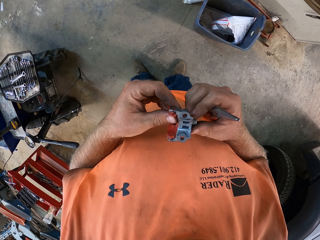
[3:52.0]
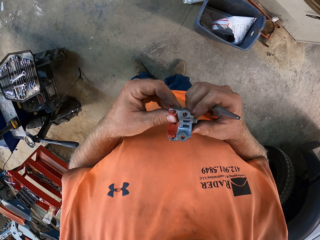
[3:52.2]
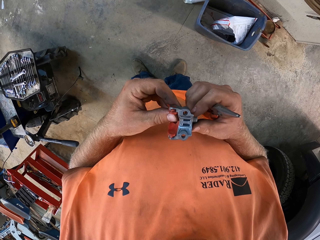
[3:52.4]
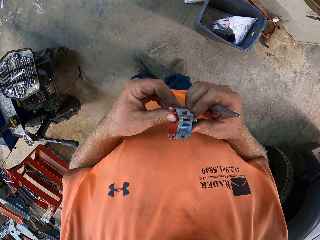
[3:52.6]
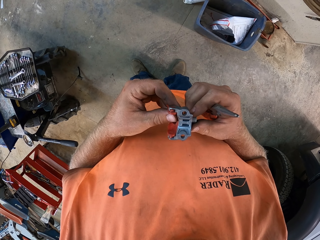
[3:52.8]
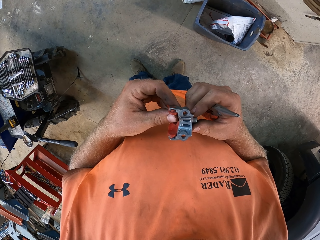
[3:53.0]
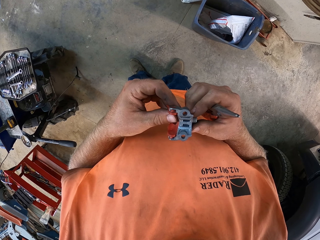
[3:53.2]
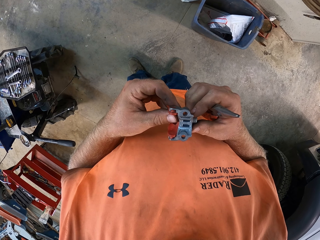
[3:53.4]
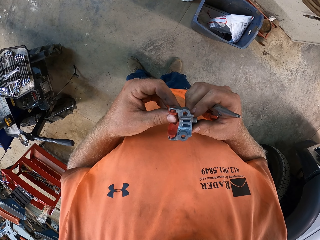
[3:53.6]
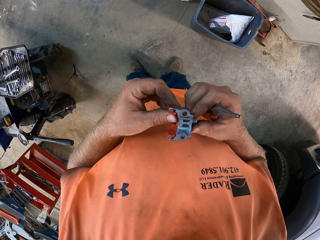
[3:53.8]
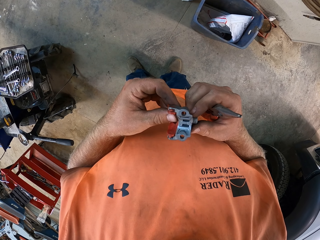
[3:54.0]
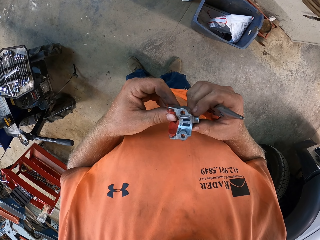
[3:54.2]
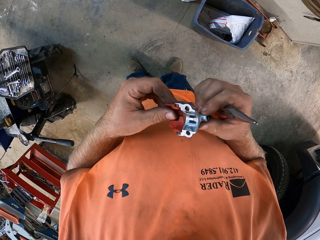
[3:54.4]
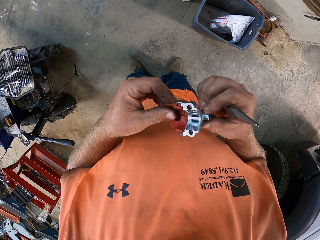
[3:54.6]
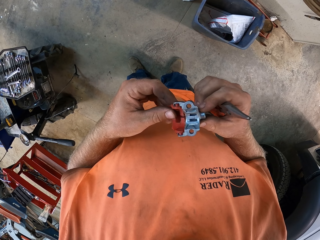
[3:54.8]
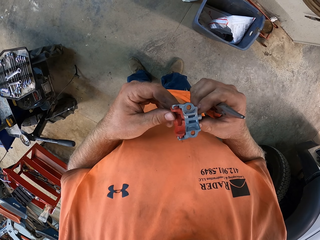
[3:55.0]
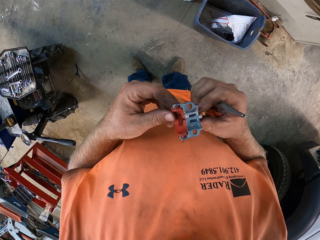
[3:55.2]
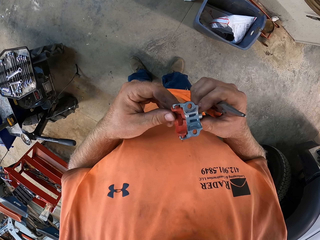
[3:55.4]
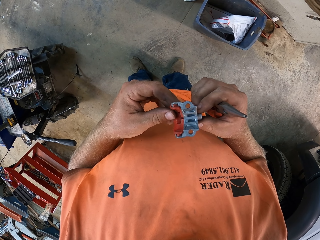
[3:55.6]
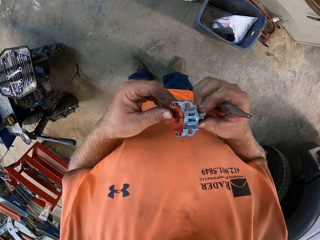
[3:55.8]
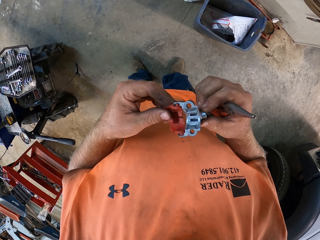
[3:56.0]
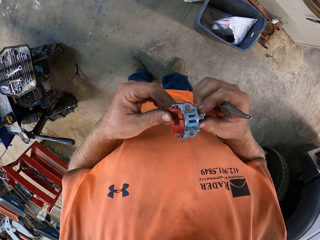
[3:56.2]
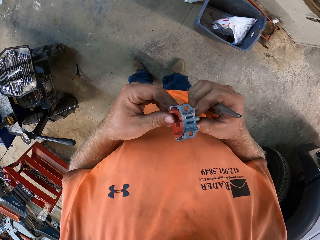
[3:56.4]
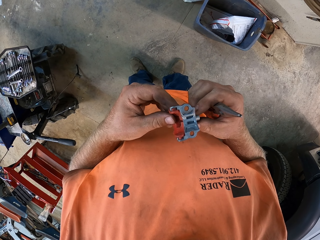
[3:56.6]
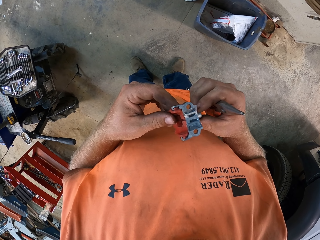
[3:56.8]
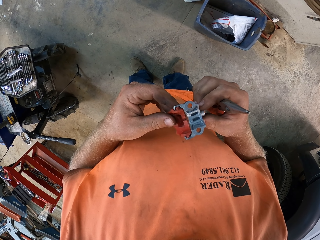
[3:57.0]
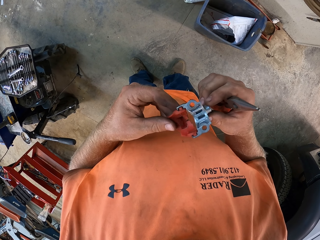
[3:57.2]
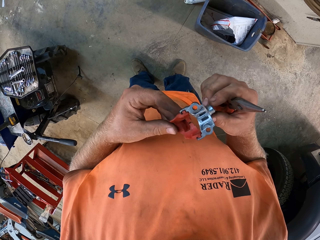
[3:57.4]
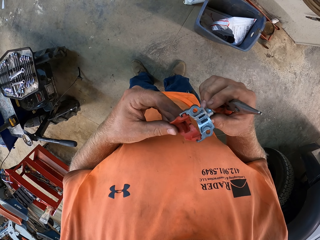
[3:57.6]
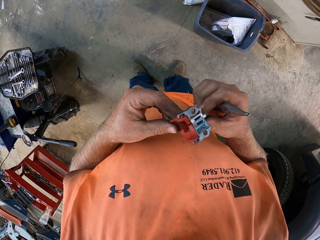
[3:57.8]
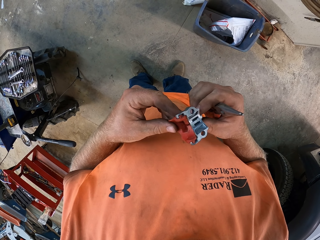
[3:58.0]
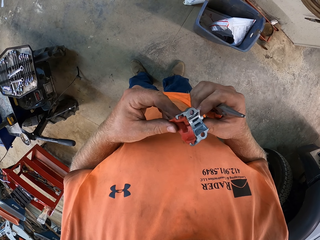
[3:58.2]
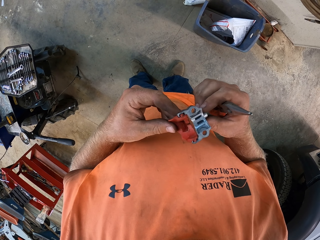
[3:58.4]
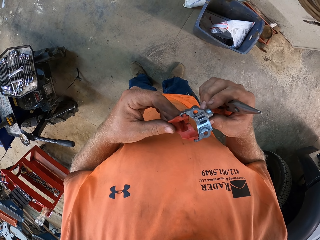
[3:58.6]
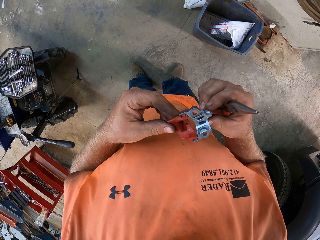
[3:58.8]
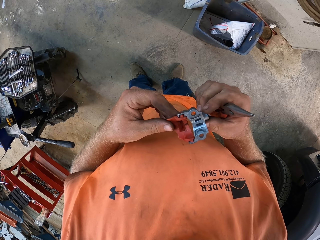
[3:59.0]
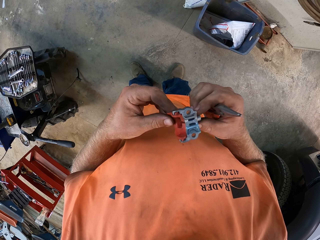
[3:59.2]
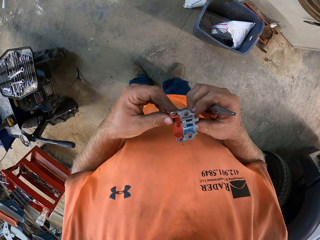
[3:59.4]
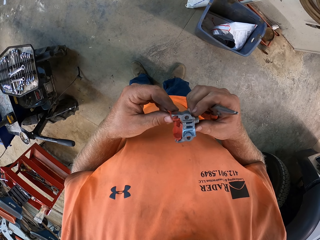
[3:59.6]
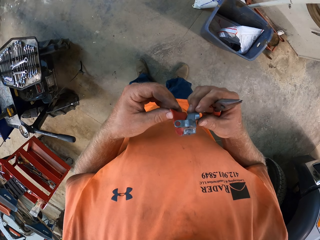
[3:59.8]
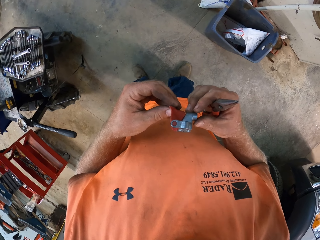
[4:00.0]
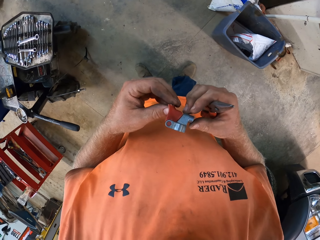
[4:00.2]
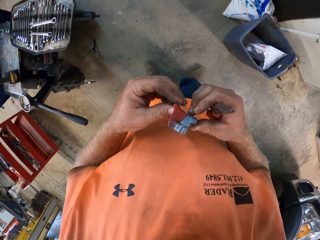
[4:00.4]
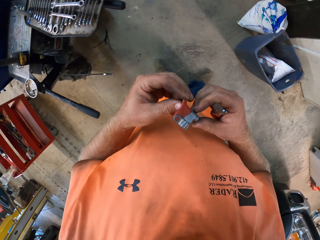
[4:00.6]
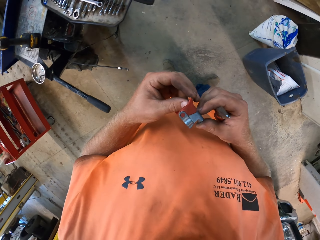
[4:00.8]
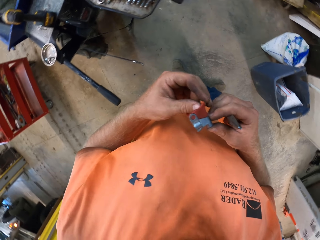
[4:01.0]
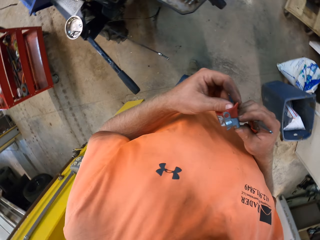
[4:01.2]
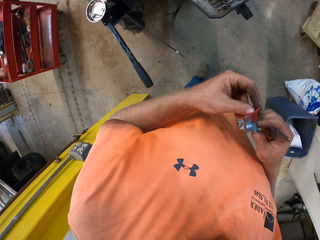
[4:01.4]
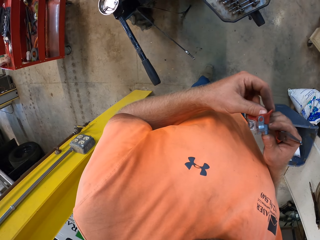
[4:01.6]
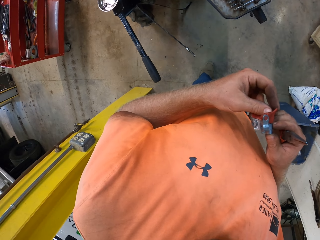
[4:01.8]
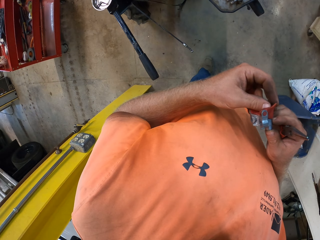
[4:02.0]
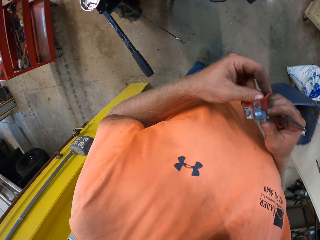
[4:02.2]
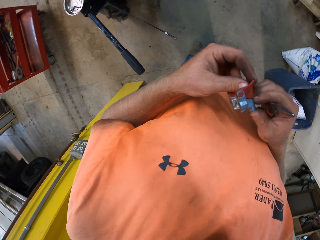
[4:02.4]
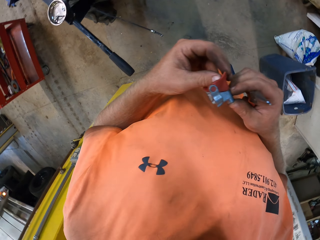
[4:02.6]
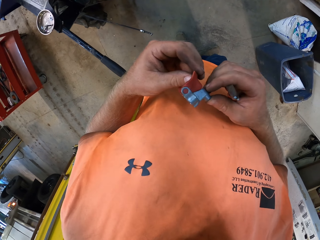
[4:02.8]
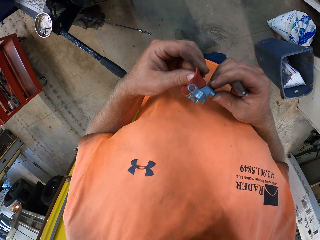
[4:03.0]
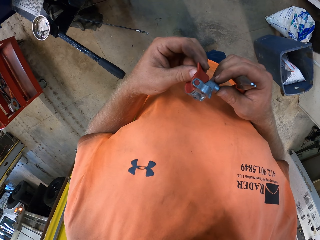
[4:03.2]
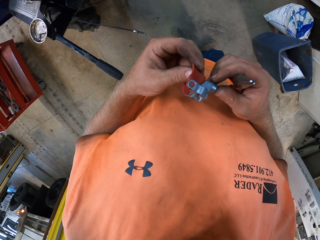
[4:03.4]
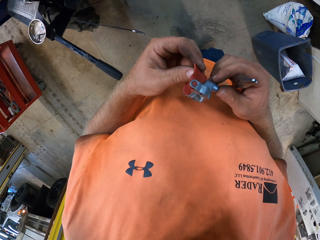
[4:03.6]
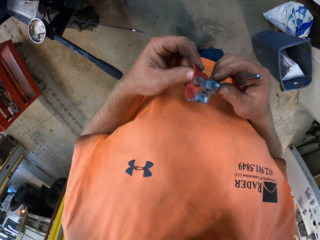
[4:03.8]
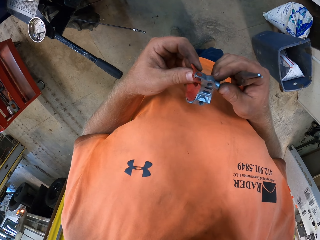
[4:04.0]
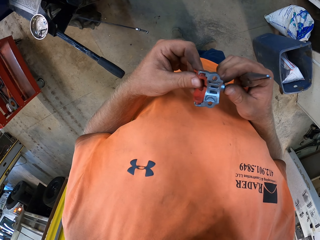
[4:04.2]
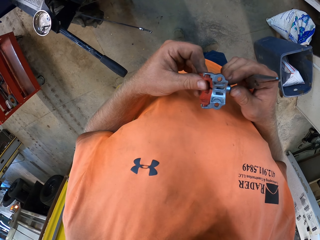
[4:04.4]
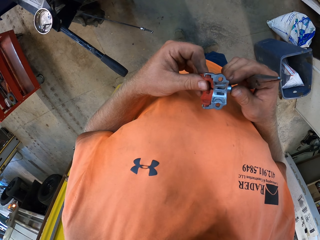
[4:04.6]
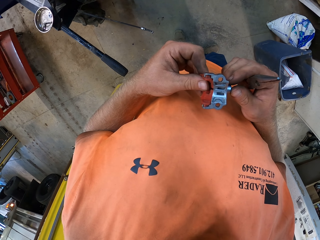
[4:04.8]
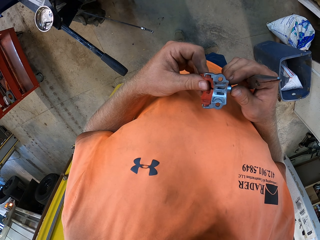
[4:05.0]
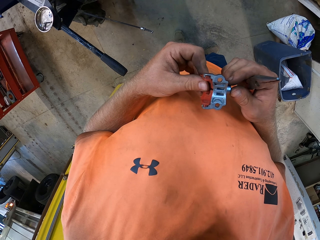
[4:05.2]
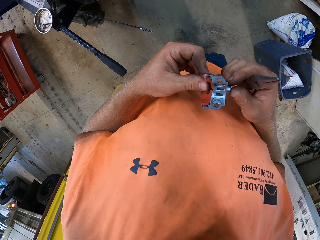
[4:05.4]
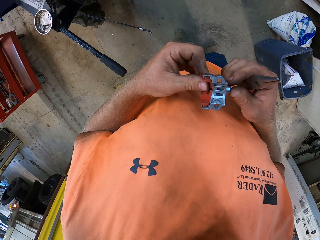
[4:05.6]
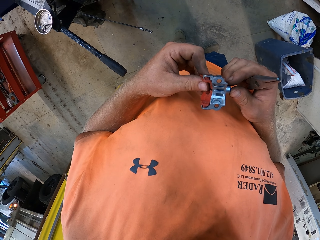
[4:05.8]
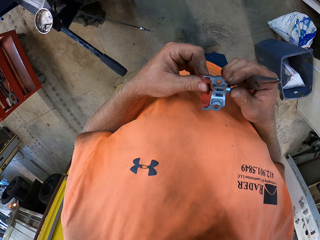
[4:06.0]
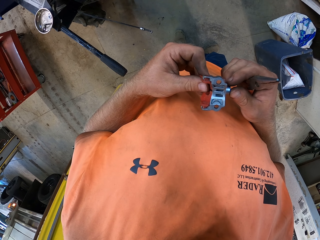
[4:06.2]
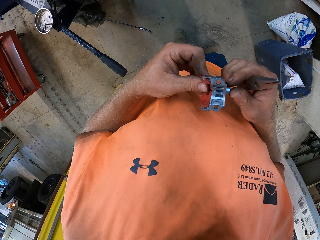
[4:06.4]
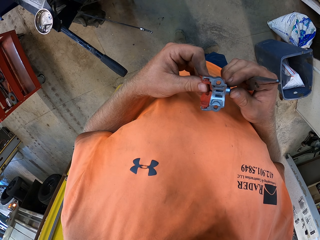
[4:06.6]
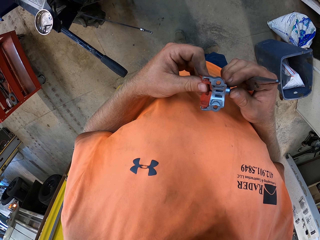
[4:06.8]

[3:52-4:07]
The camera wearer looks around.

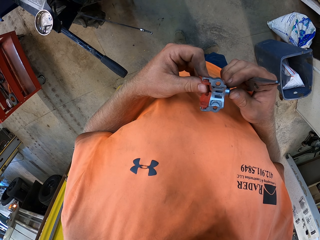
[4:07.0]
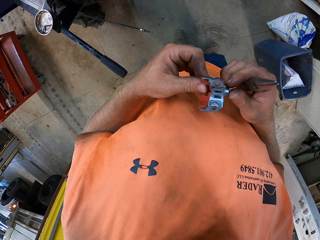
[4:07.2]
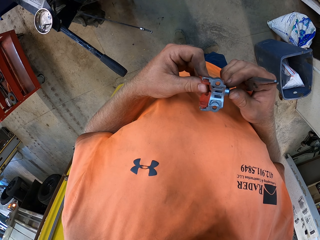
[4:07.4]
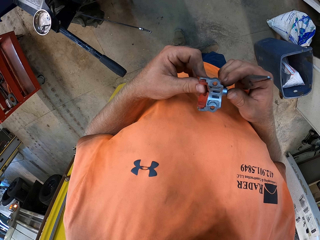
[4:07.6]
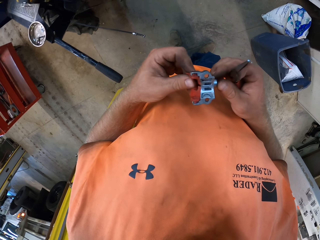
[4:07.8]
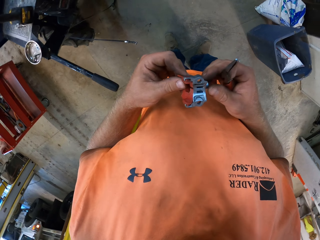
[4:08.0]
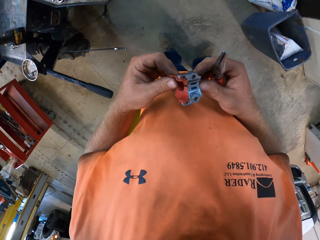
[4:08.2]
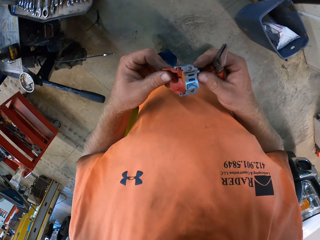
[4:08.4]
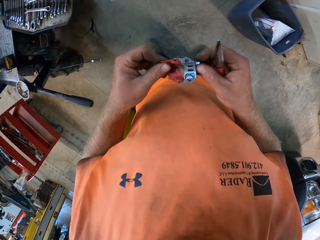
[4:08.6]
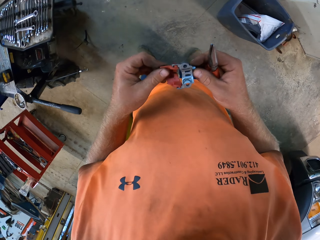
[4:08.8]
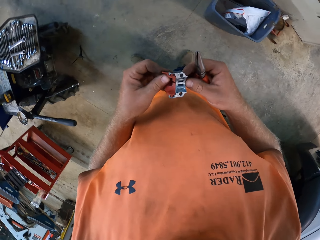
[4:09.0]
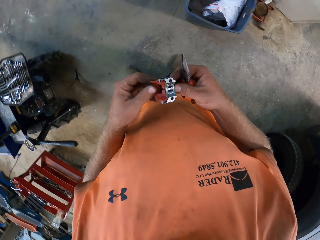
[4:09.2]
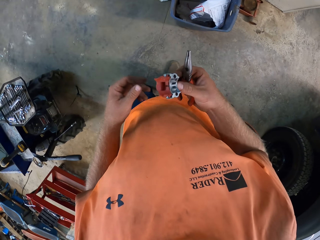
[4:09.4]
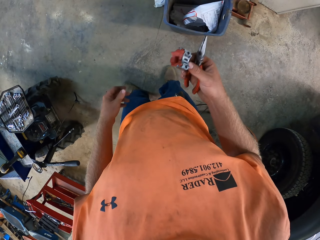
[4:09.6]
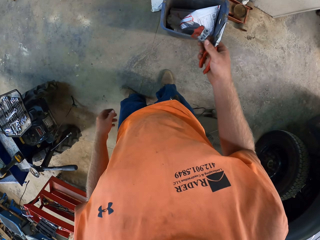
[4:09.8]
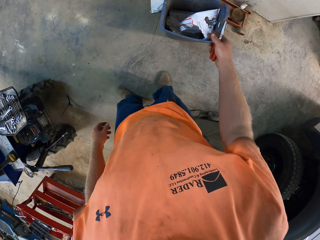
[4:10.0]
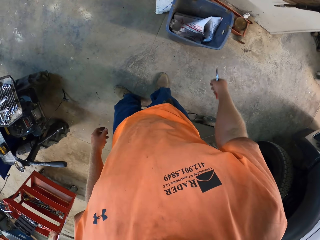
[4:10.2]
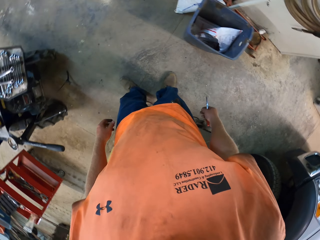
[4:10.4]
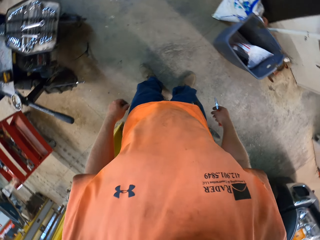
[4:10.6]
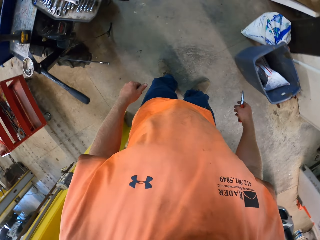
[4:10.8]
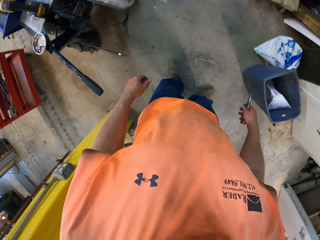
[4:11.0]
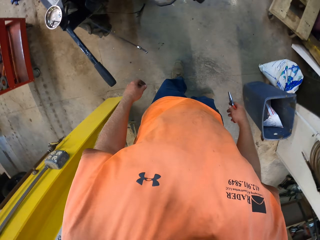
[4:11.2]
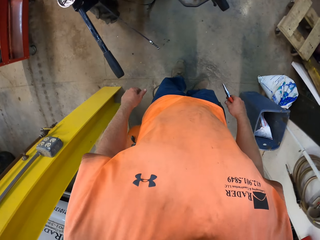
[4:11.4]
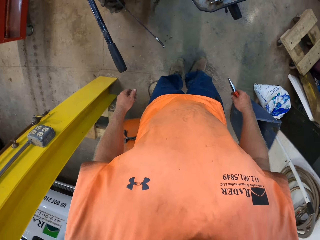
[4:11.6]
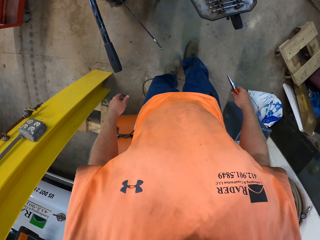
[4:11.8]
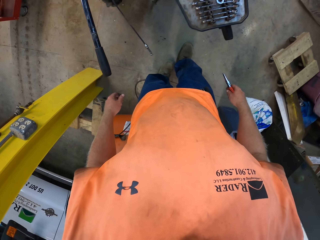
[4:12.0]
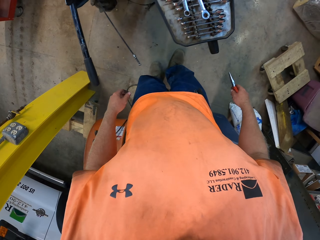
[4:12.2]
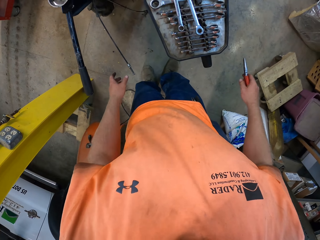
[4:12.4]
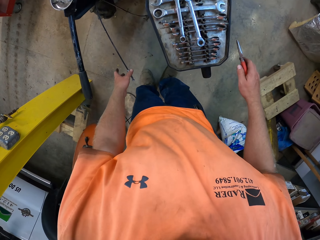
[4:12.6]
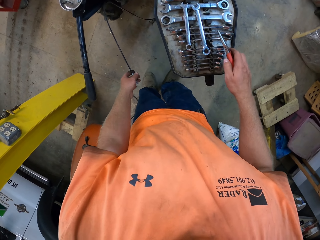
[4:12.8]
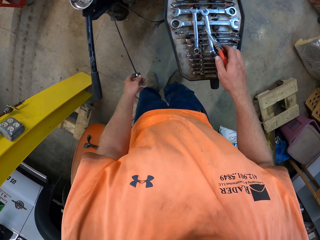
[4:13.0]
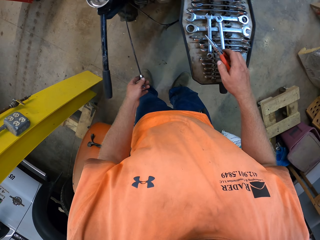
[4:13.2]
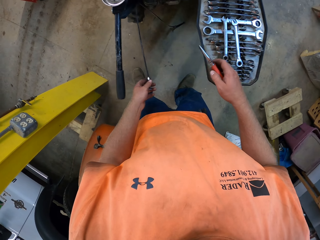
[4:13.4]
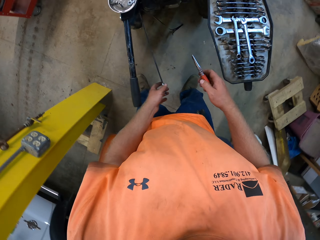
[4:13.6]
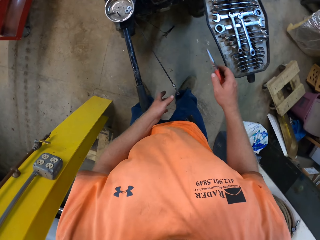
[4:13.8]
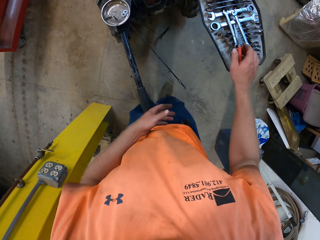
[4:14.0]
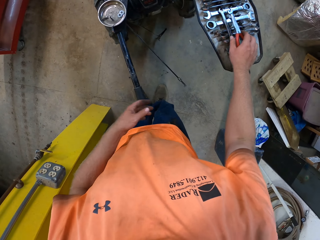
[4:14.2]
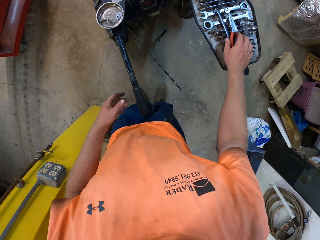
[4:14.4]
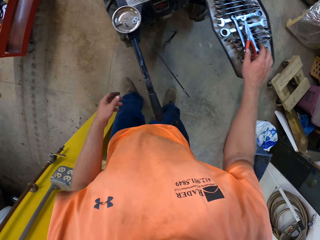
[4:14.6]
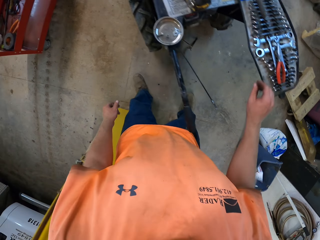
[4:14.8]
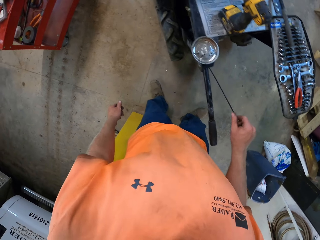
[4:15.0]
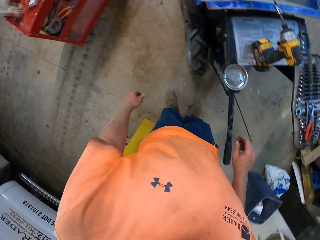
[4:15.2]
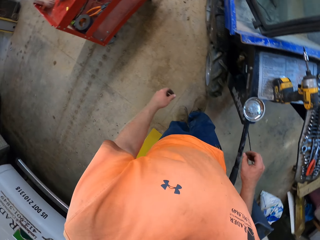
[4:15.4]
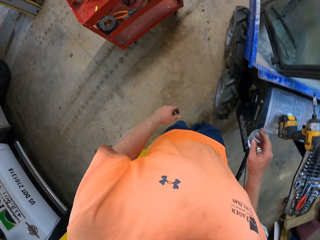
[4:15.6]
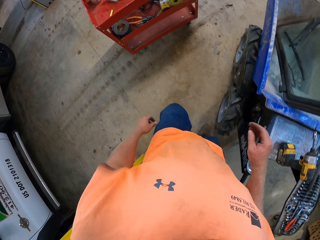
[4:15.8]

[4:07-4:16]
The camera wearer drops the fuse of the lawn mower machine in the dustbin with his right hand. He turns around and walks. He drops the pliers on the lawn mower machine, on a tool organizer, with his right hand.
